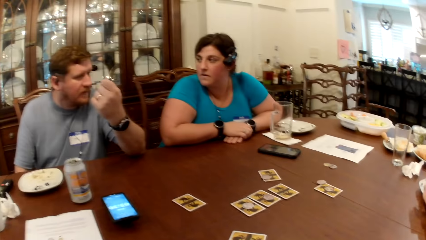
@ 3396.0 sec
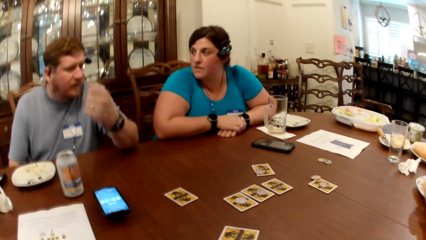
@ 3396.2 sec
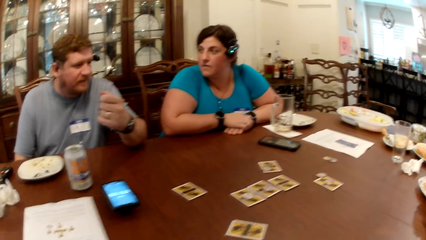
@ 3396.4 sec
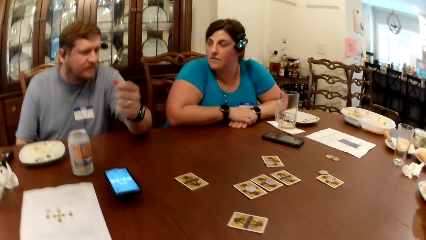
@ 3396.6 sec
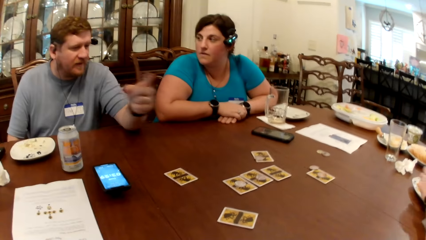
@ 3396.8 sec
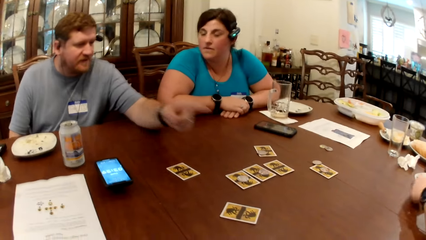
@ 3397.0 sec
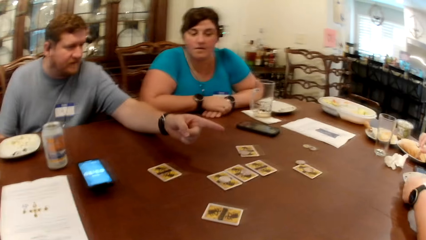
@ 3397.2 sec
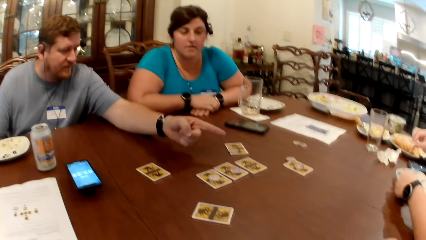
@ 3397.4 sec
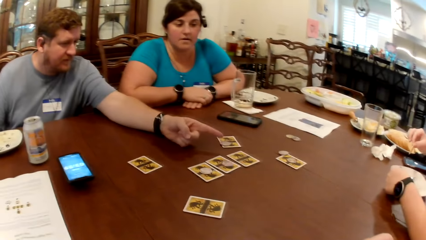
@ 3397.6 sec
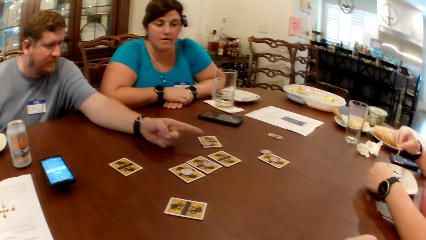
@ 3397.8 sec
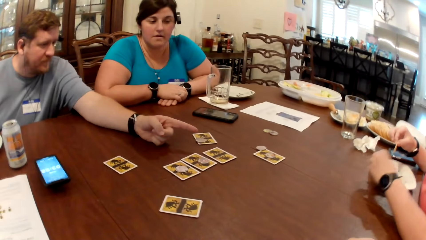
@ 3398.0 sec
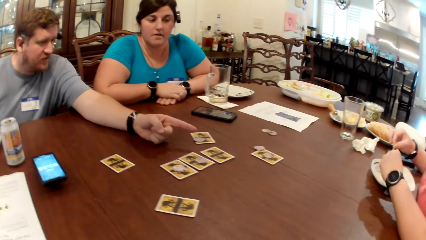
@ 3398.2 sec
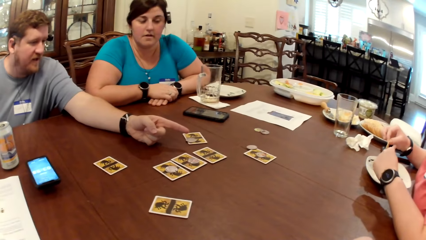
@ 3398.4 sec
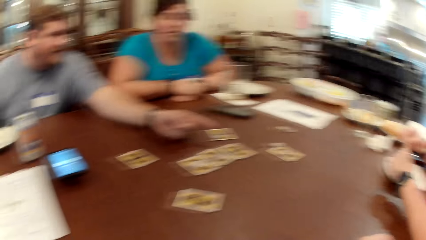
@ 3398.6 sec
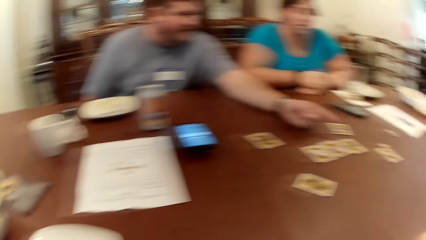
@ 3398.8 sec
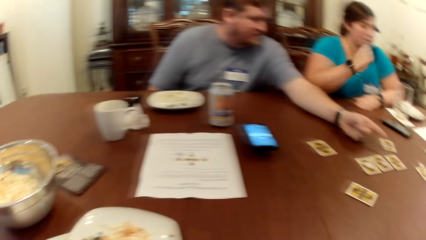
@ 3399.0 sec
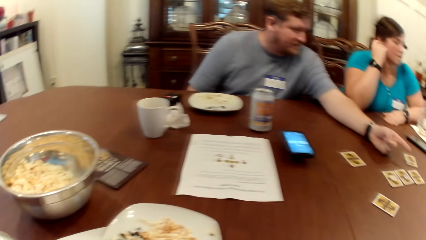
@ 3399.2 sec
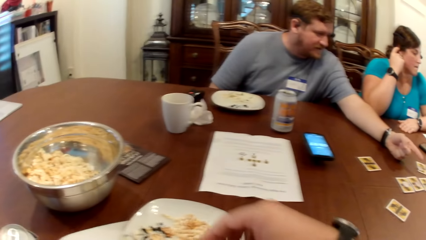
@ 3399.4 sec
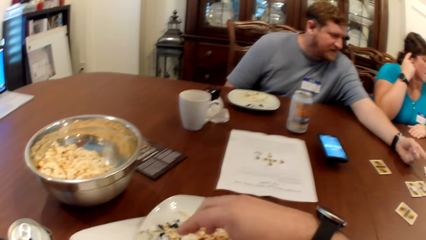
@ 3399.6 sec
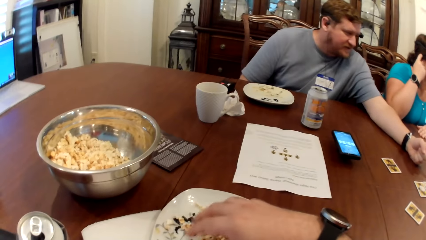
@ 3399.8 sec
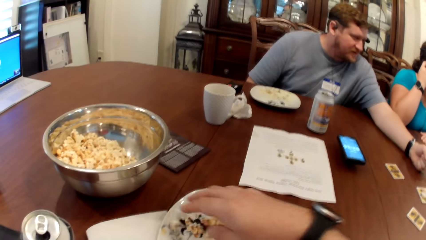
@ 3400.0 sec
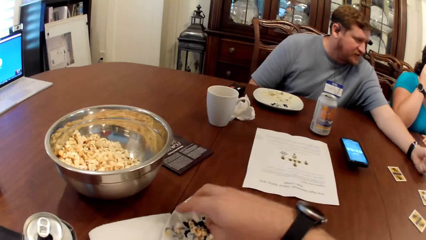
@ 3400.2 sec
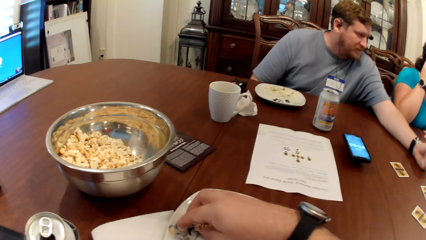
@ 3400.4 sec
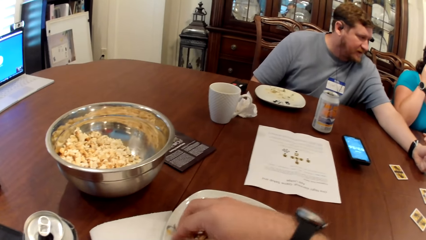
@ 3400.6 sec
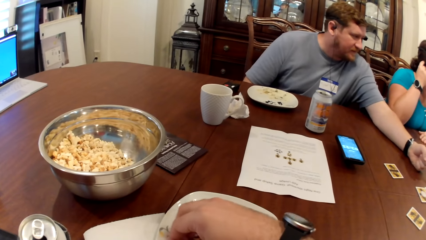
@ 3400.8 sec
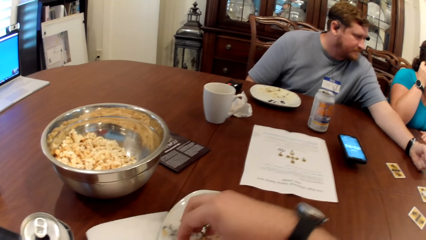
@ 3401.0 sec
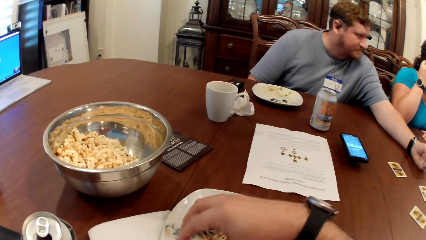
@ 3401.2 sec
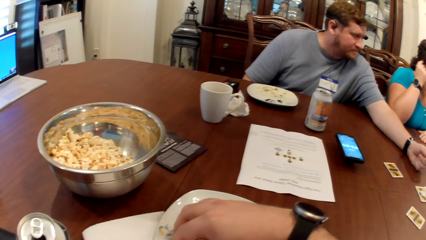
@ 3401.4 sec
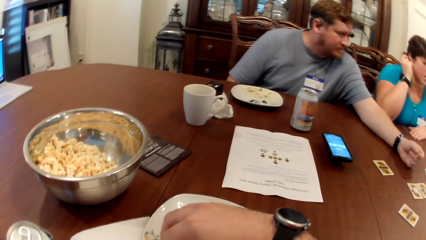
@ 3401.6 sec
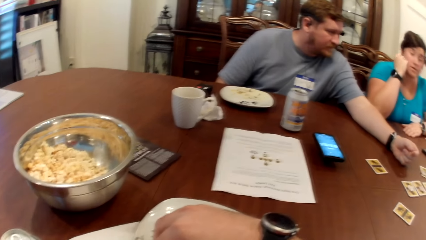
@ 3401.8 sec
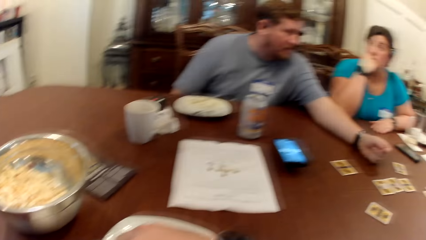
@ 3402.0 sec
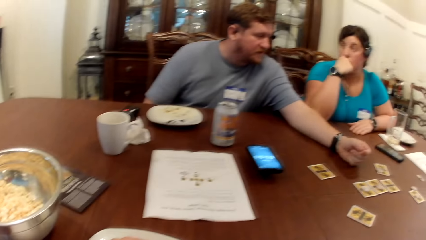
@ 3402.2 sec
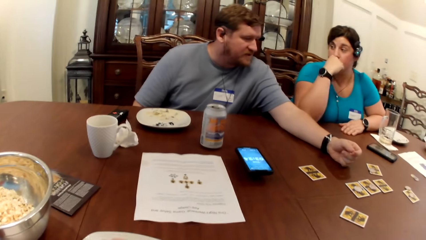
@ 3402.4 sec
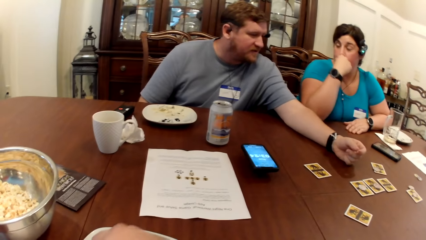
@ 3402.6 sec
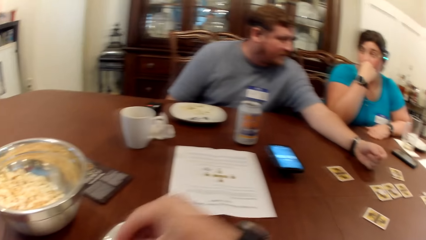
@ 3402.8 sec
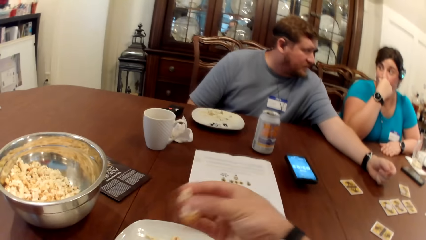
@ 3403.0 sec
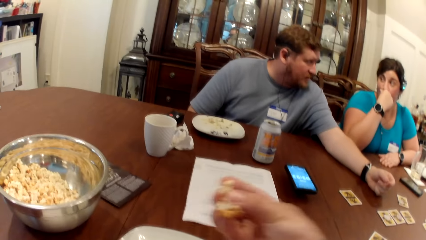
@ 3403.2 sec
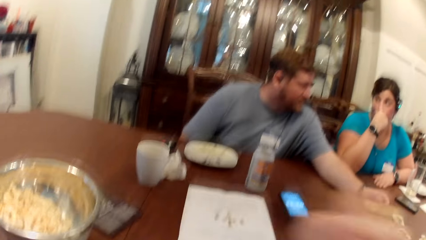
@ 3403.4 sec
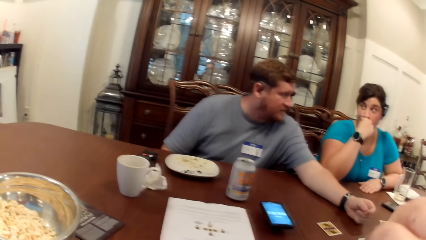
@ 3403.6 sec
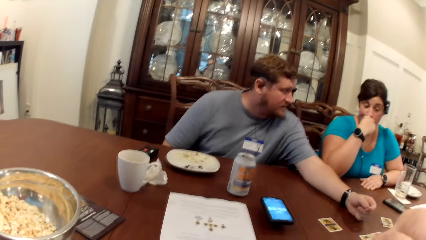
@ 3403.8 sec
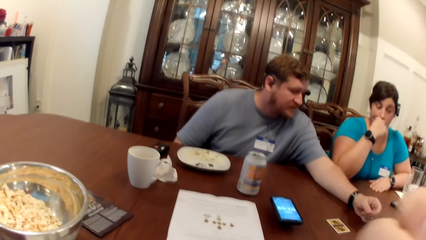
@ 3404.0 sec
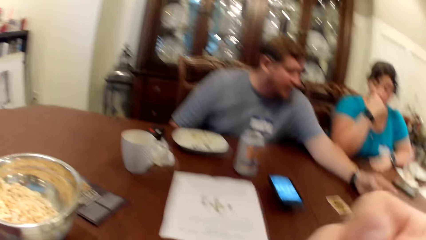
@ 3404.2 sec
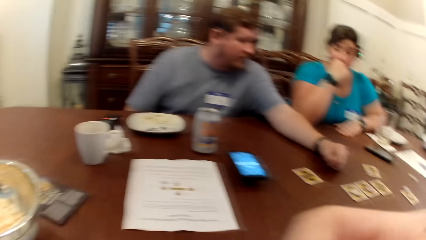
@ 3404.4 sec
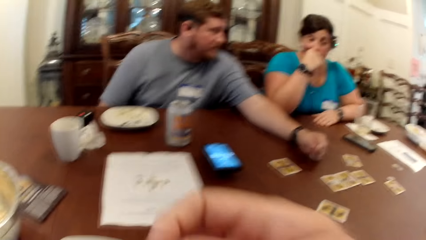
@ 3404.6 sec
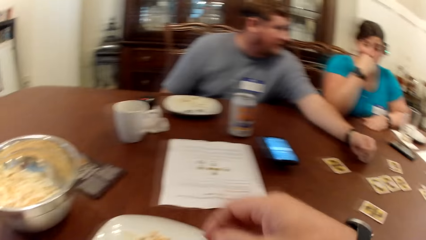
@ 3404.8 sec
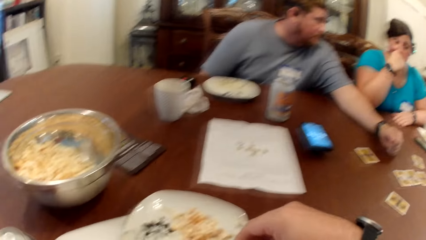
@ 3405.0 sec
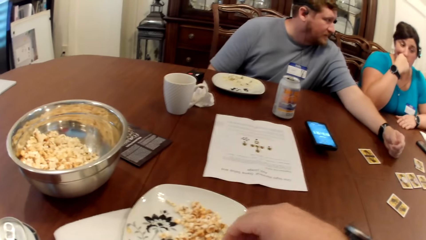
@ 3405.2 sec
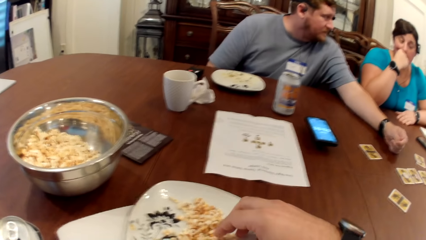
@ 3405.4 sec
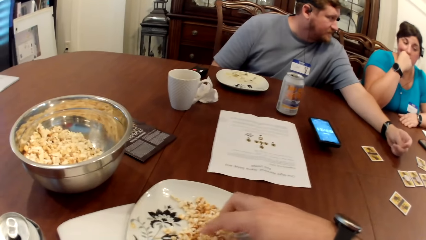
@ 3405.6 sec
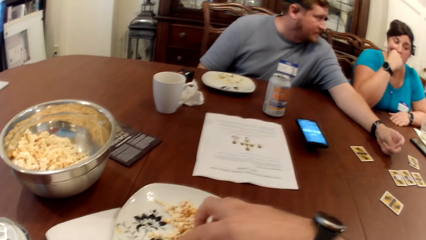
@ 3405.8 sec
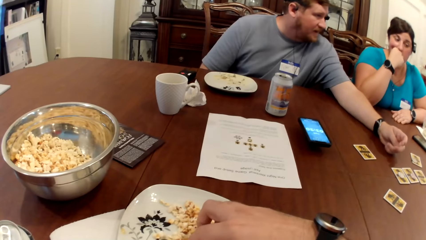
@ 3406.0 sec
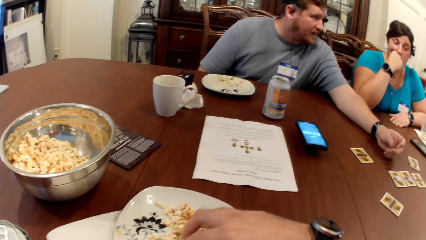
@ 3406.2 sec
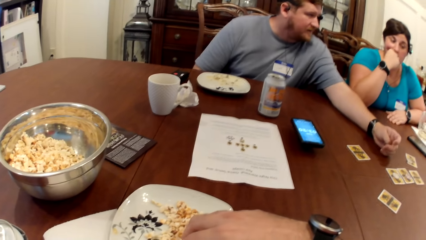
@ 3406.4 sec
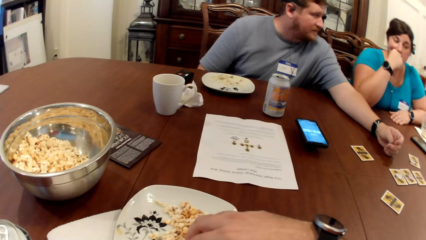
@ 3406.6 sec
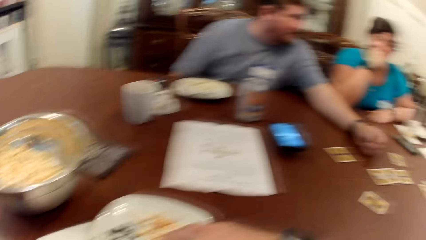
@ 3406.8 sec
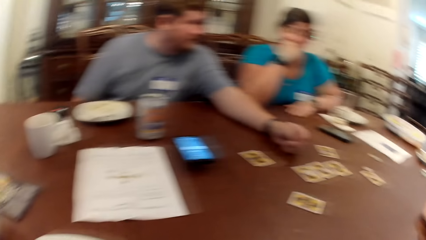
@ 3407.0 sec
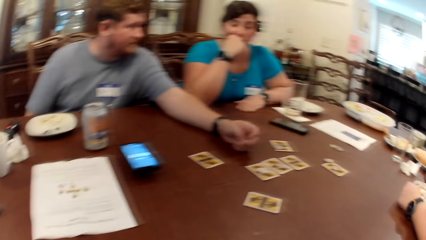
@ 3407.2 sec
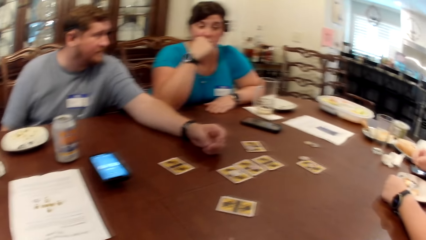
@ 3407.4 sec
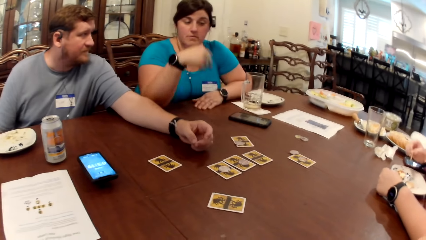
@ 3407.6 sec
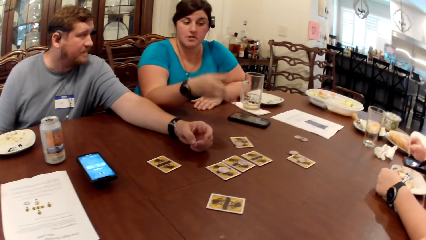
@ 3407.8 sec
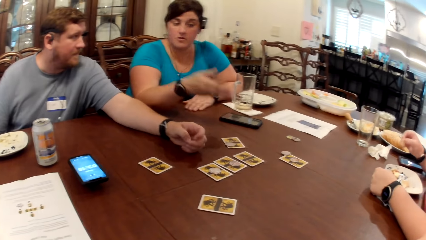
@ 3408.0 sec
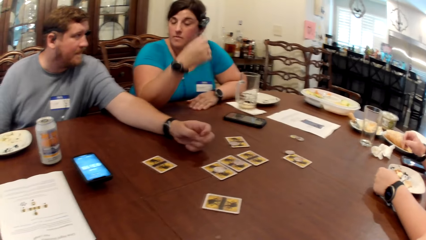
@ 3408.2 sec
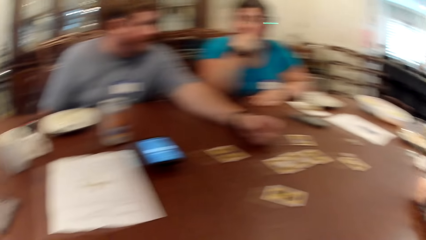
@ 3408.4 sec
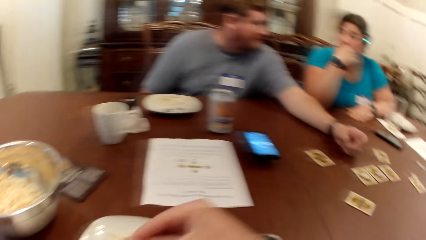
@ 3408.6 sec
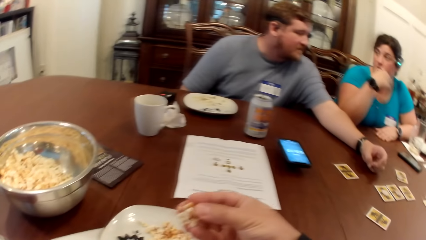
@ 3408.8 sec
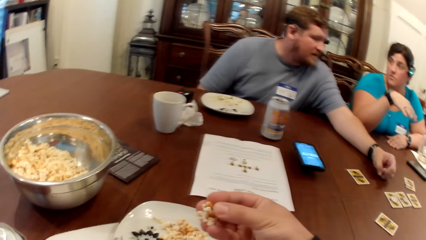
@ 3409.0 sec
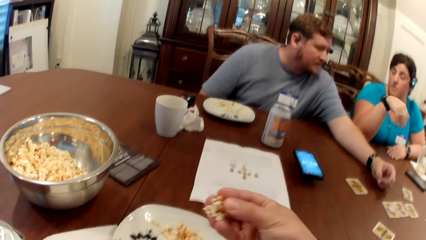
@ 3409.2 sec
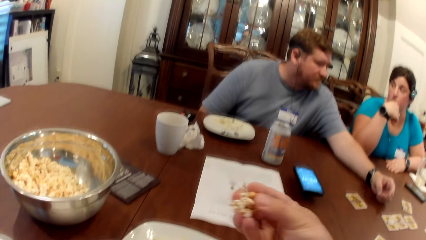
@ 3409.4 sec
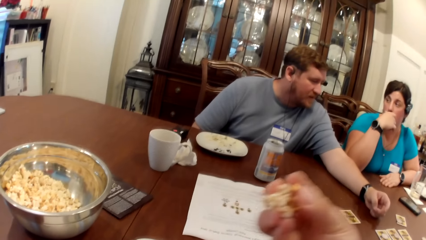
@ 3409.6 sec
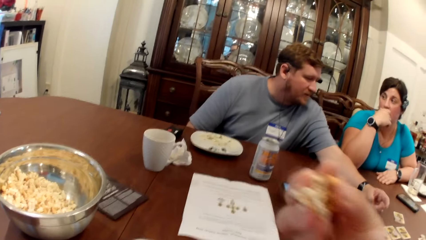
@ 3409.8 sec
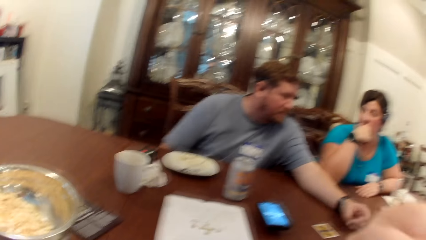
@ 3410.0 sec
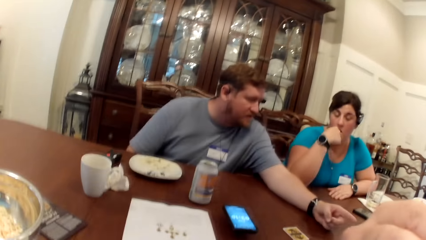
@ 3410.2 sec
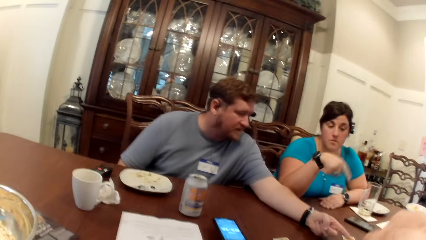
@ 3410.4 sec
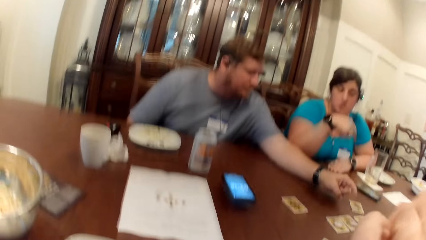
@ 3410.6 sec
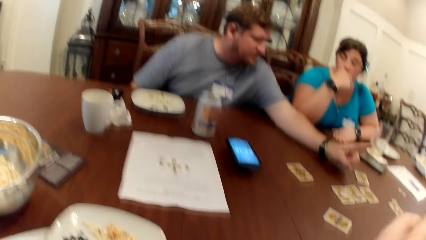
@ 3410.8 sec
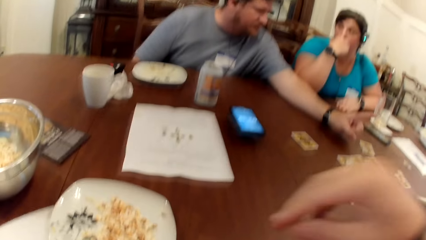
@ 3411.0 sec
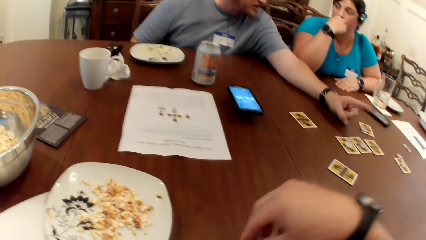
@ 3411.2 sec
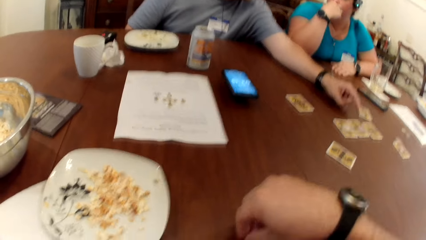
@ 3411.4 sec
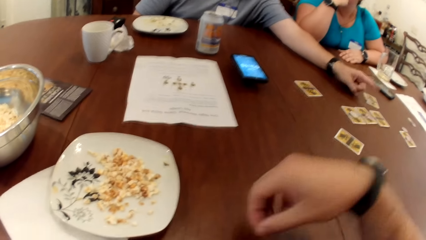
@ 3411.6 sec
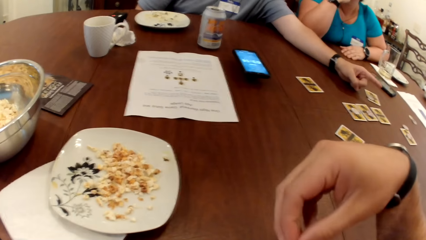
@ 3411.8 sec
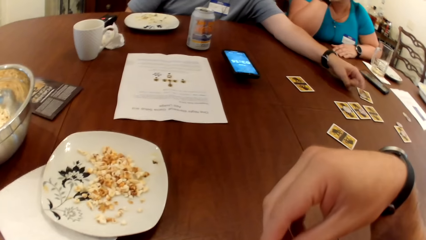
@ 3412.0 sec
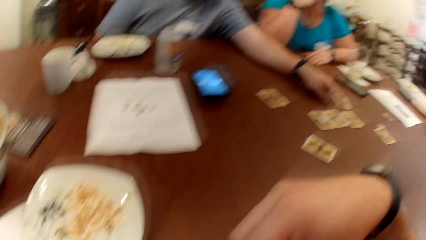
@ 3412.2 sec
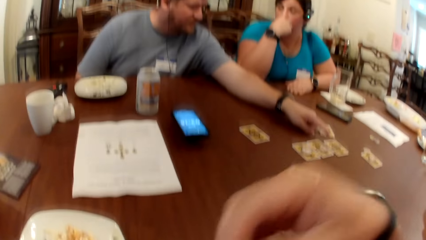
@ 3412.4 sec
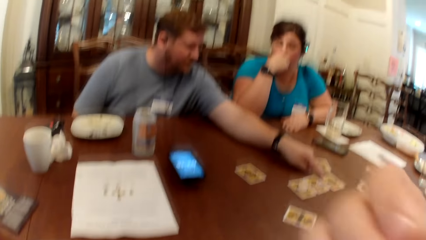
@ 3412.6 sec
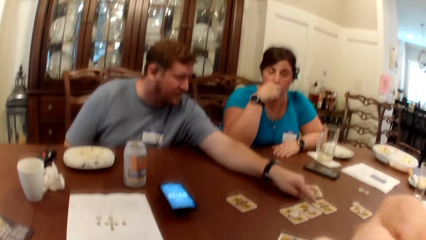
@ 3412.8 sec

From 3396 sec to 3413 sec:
A man points at the cards on top of the table. A woman converses with the man. The camera wearer scoops the popcorn inside the plate. They eat the popcorn. Another woman converses with the man.
